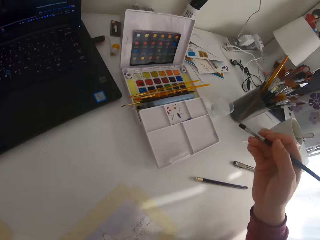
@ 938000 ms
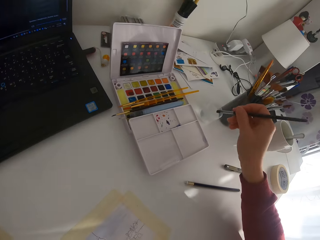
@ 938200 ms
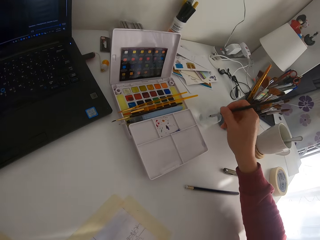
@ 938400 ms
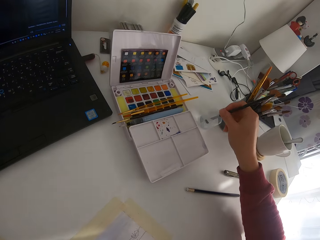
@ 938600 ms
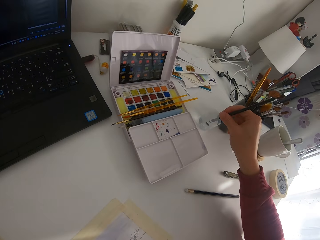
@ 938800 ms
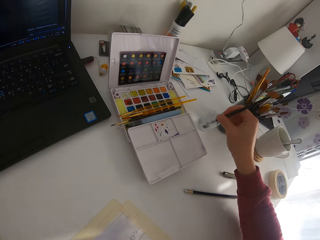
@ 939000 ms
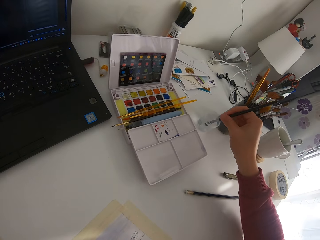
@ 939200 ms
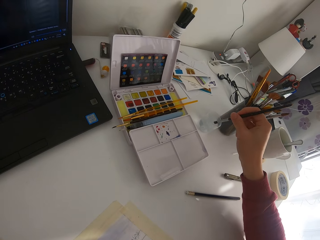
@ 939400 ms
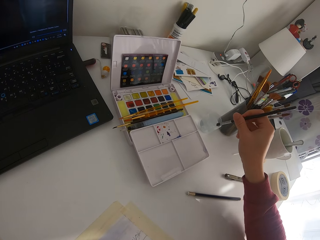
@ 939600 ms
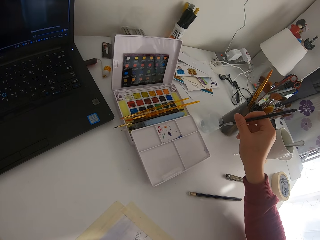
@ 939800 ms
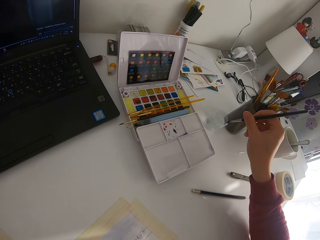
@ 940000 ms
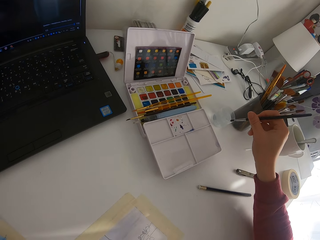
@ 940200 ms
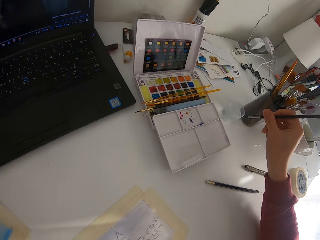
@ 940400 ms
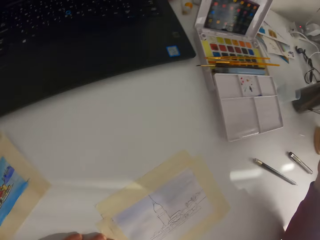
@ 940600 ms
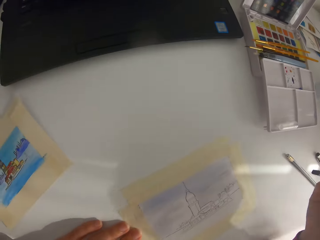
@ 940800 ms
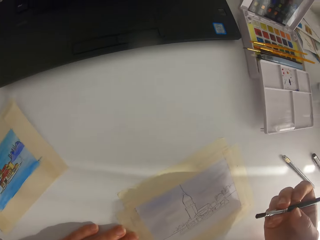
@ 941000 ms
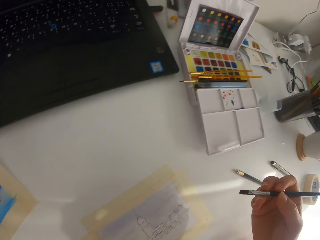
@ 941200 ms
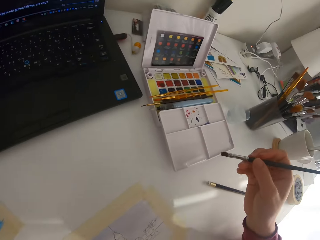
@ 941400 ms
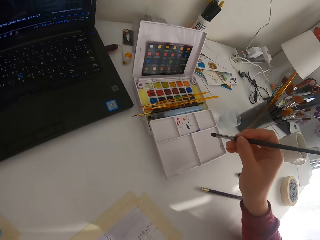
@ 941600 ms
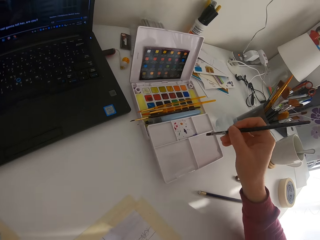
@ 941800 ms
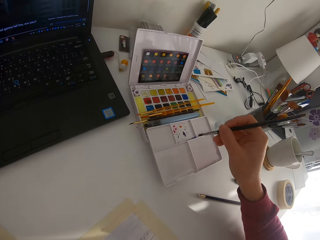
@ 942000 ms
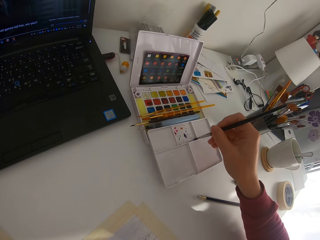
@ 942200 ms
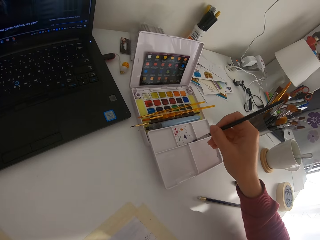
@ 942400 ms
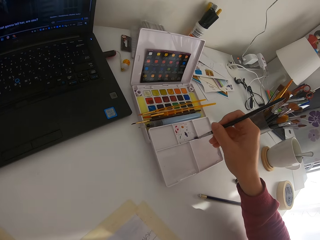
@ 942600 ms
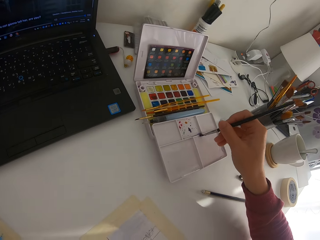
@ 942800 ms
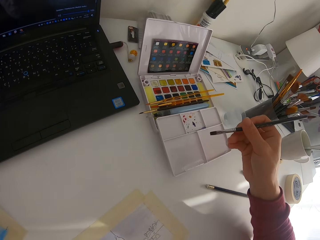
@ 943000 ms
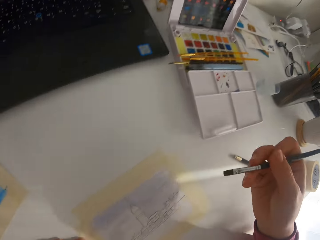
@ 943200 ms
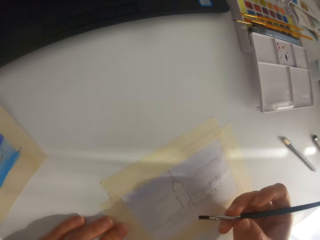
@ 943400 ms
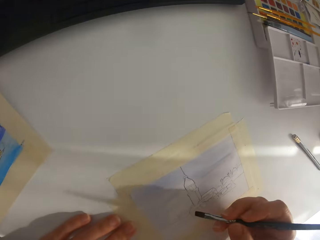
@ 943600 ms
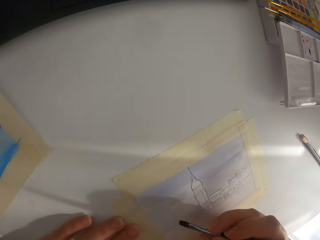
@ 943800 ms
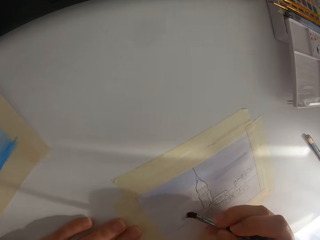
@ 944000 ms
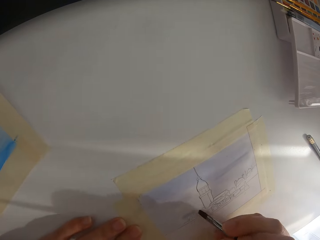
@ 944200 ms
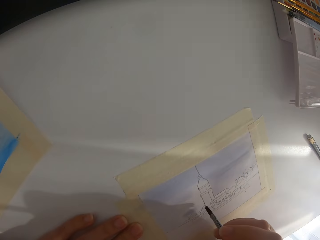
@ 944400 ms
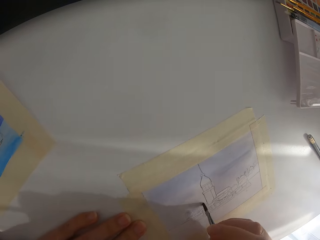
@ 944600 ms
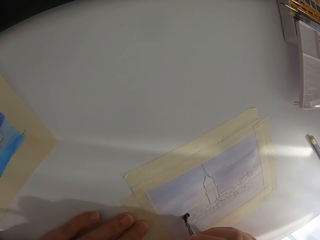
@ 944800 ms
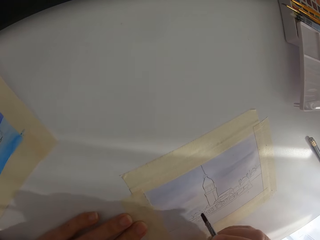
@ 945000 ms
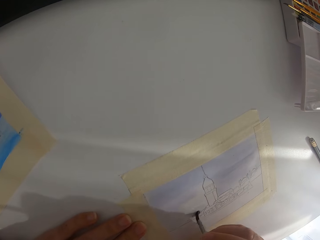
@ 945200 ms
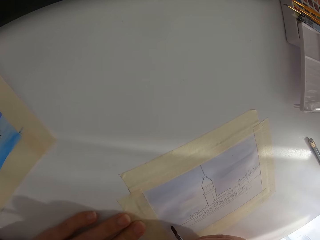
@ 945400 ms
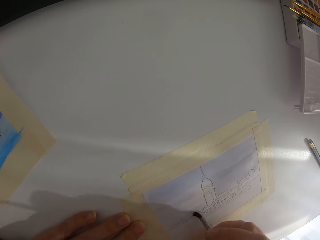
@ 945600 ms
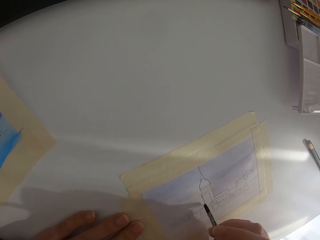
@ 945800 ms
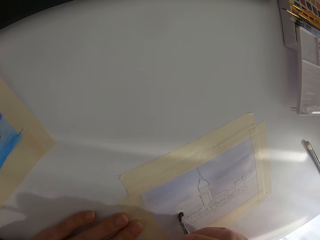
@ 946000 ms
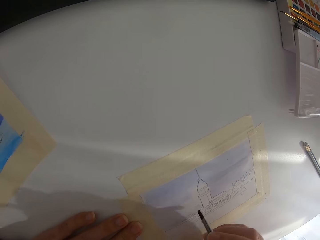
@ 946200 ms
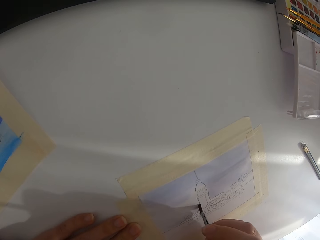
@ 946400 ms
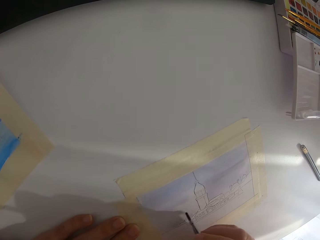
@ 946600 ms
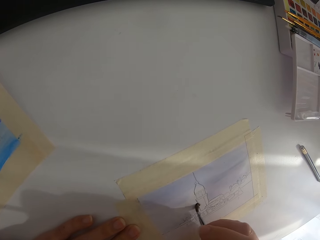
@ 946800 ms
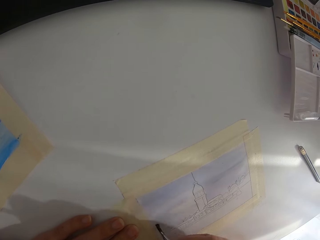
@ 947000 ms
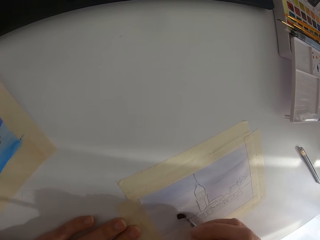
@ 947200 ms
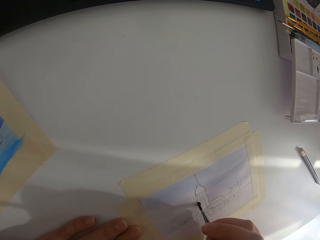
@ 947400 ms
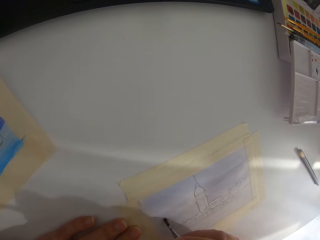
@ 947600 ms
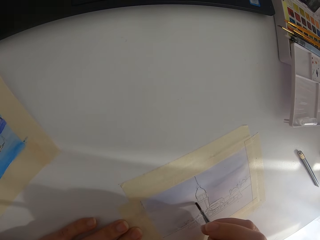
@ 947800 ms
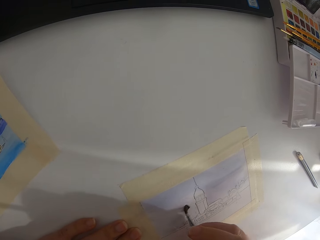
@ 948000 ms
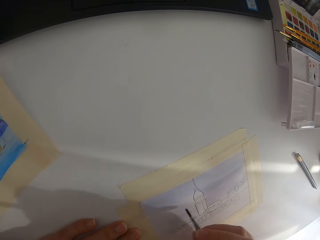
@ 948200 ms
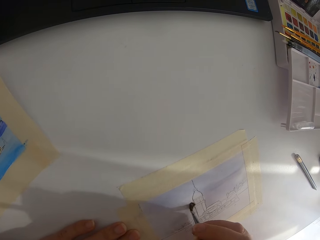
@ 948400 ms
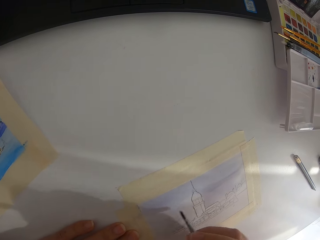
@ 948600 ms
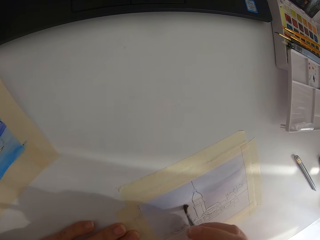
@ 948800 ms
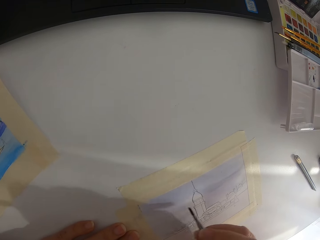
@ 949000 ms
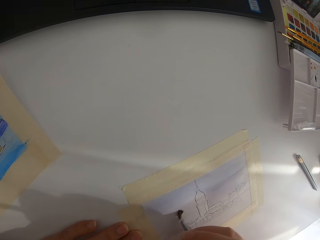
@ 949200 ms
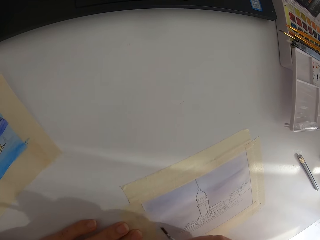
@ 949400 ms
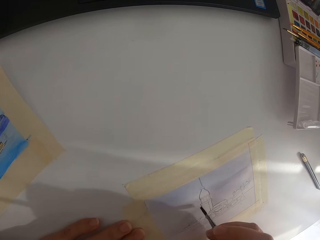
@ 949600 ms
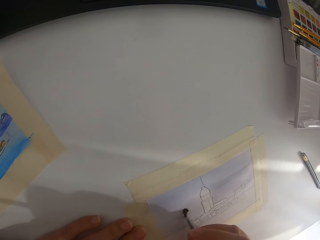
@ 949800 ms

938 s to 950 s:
The camera wearer dips the paint brush in water. They dip the brush in paint on the paint palette.

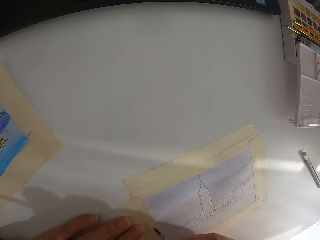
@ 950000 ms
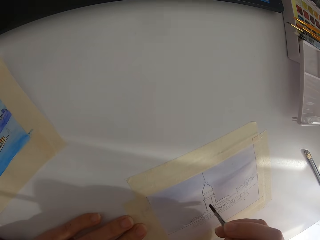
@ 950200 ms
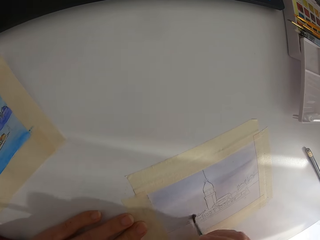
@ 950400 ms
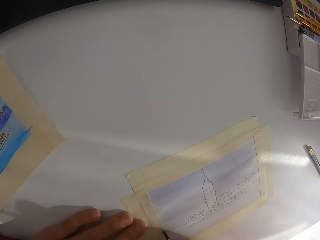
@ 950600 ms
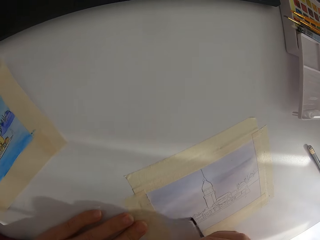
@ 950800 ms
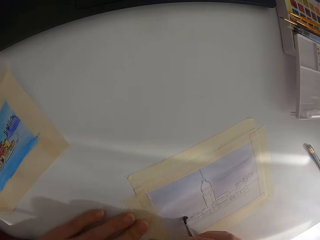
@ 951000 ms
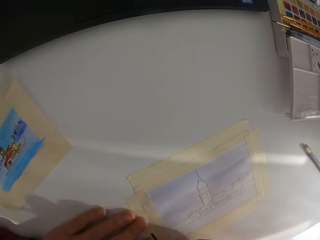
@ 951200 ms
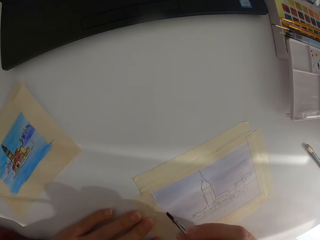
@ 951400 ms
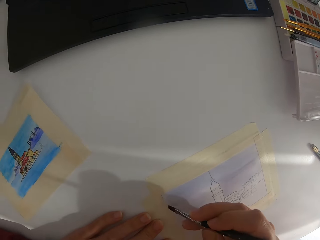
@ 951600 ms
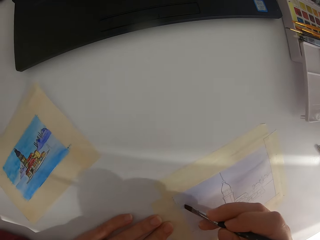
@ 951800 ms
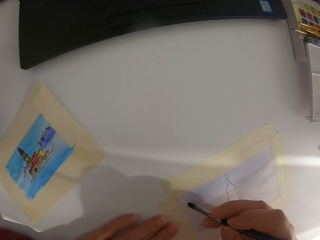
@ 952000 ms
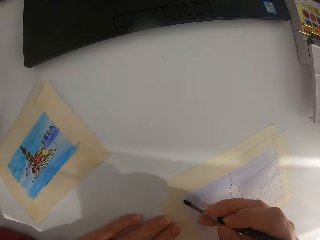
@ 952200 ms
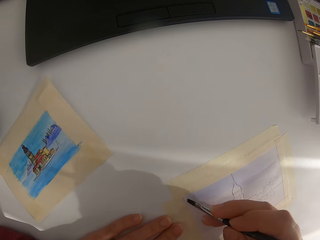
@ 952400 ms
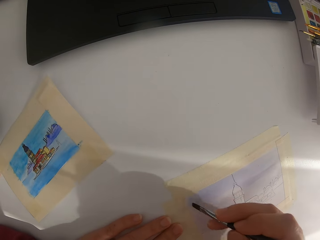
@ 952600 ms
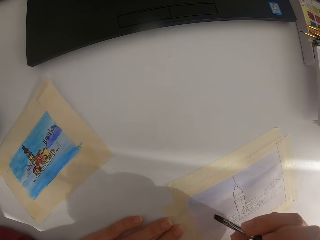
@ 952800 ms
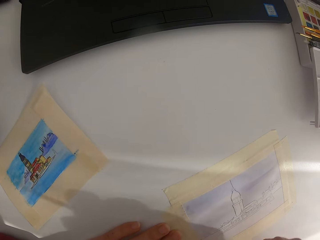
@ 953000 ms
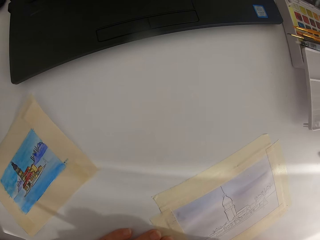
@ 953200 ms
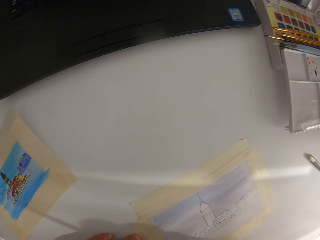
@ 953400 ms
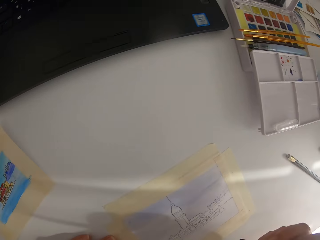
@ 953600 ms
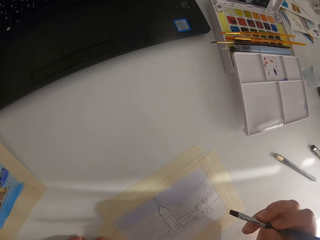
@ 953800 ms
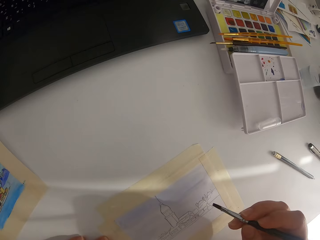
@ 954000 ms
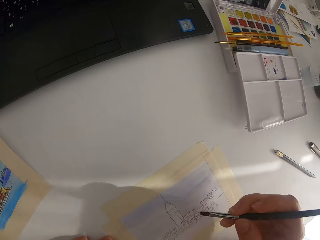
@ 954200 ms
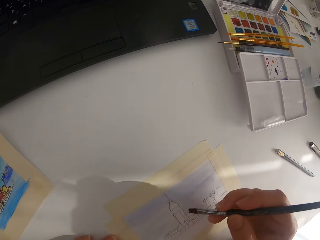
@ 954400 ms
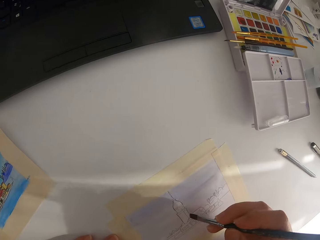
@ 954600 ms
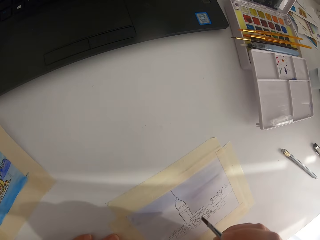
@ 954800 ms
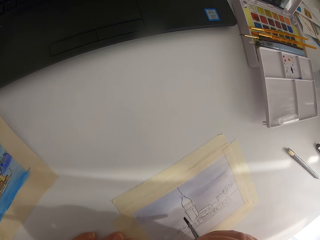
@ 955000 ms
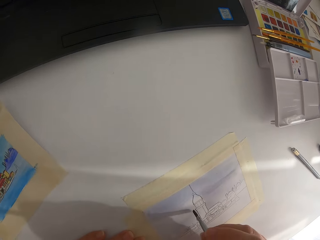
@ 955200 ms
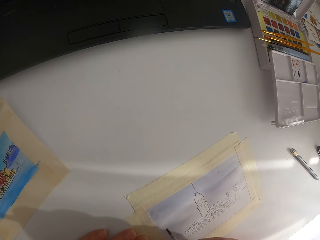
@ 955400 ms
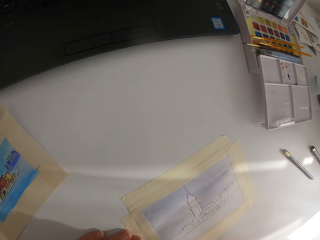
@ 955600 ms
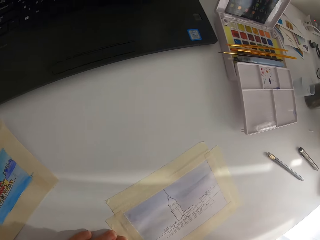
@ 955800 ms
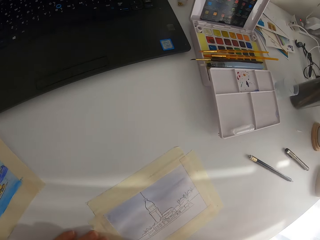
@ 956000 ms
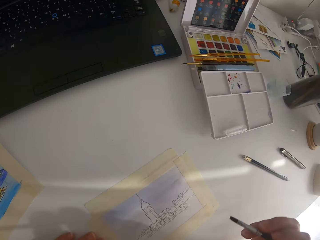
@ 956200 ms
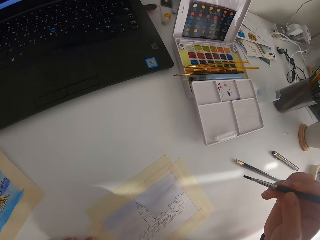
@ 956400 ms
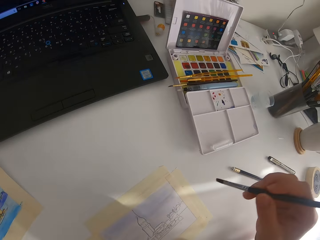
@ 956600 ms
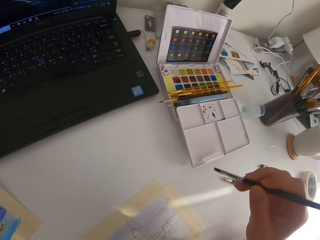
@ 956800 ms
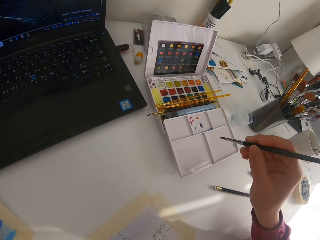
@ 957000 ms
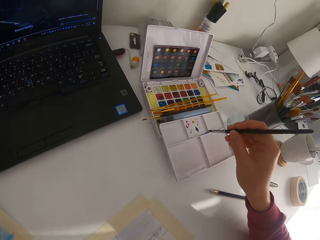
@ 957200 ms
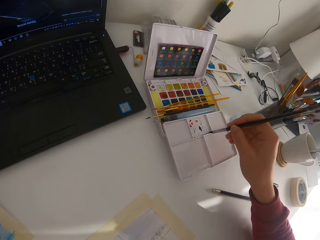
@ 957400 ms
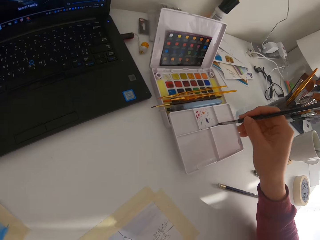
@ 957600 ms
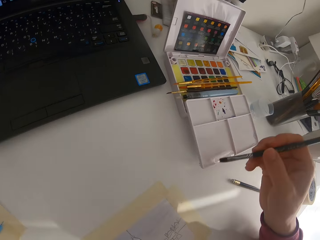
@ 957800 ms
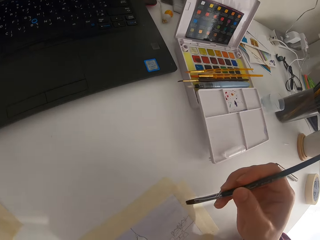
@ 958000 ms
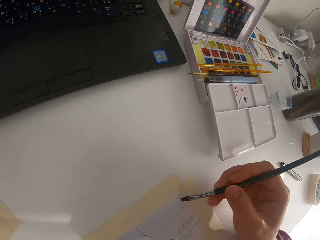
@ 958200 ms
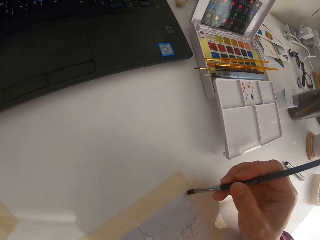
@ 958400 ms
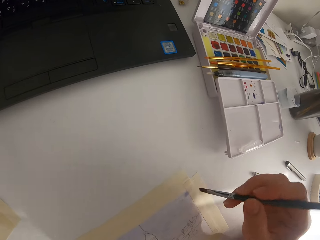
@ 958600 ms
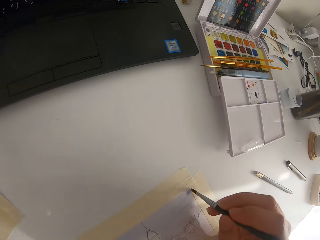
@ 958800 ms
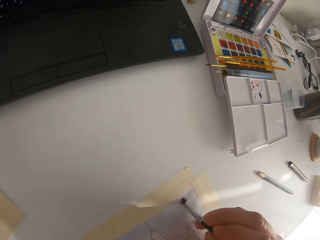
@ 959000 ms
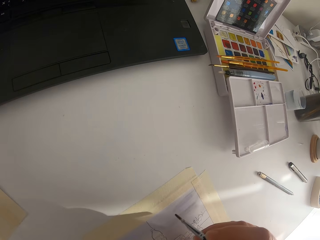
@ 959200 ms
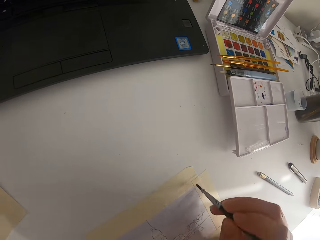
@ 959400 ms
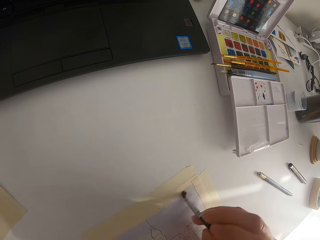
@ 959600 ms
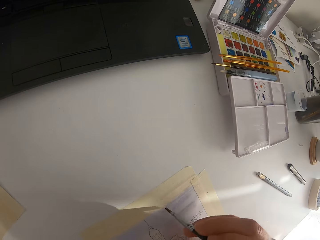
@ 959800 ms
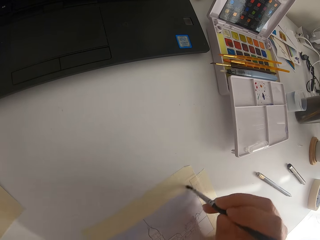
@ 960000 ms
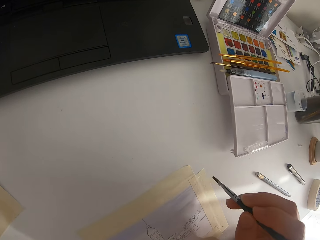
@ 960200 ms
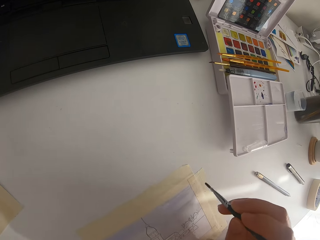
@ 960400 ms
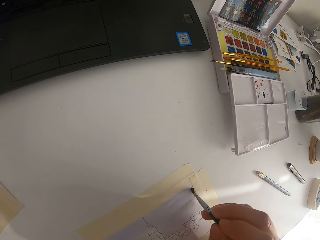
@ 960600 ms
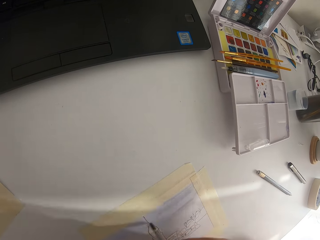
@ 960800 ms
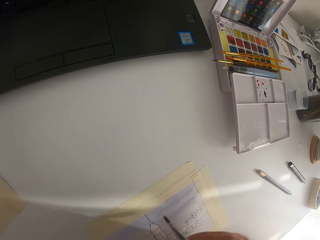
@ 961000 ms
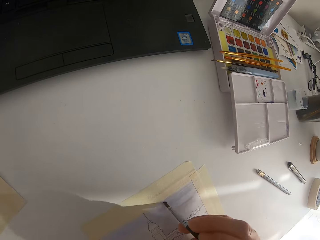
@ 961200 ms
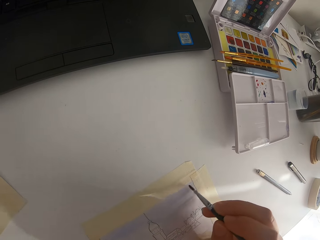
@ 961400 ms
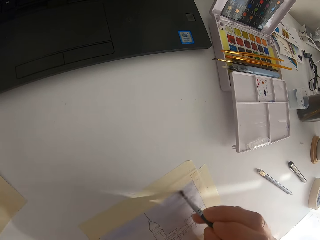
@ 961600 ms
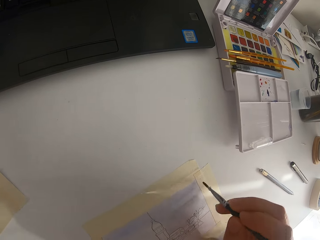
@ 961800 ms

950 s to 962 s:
The camera wearer paints on the paper. They dip the brush in paint on the paint palette.
